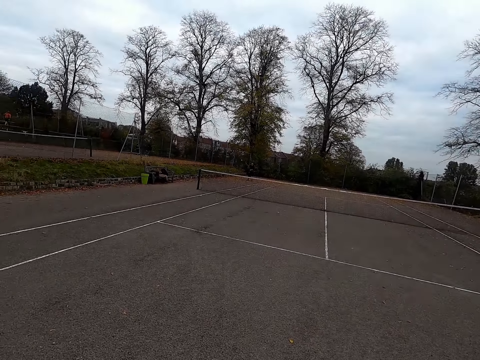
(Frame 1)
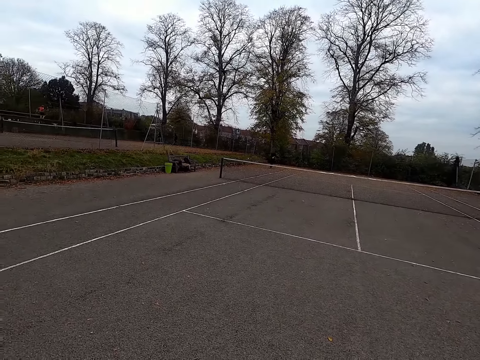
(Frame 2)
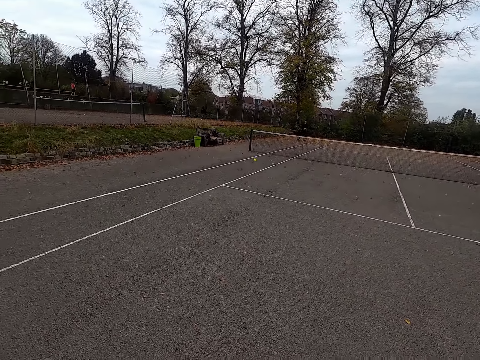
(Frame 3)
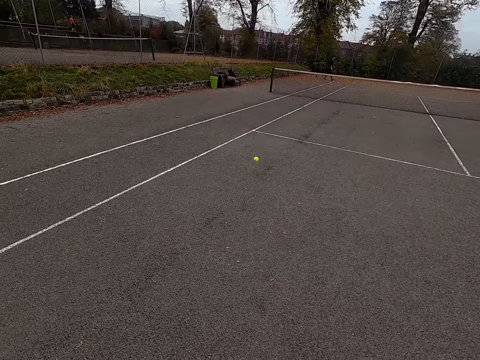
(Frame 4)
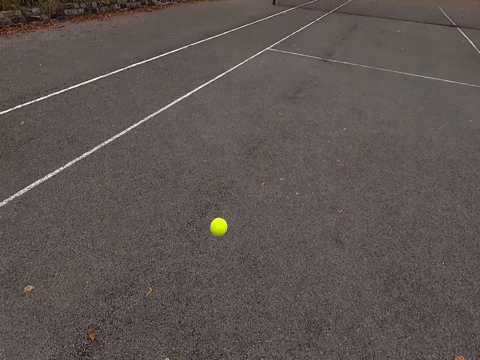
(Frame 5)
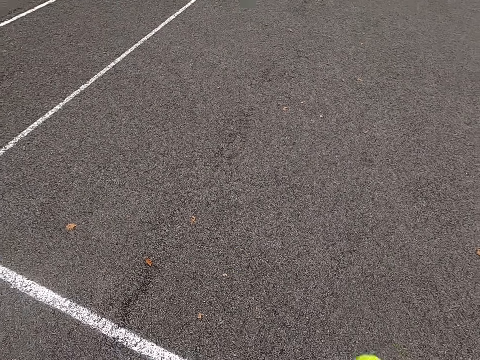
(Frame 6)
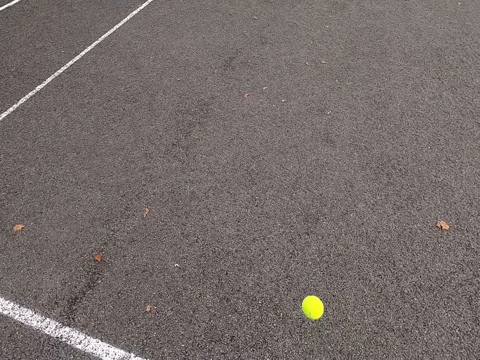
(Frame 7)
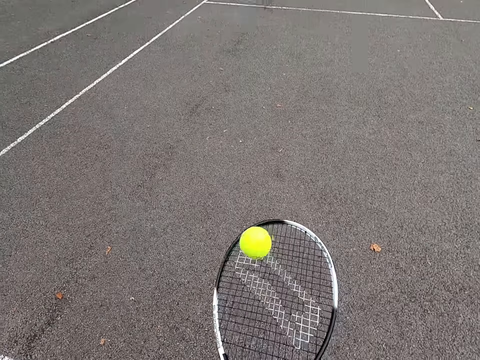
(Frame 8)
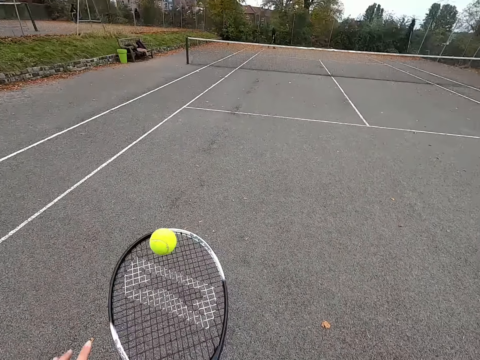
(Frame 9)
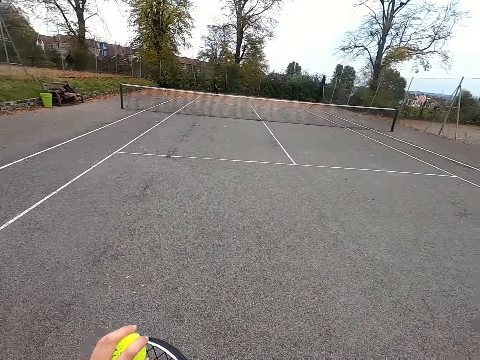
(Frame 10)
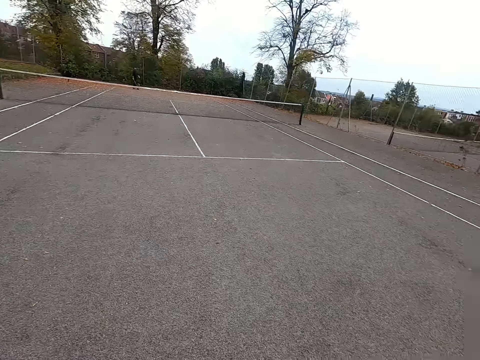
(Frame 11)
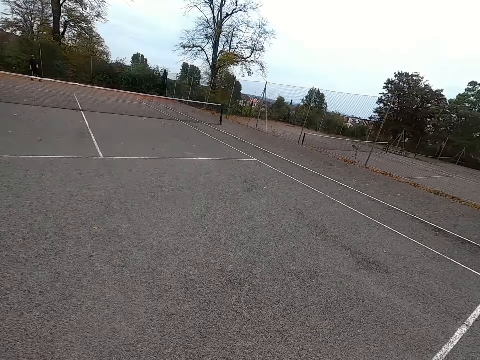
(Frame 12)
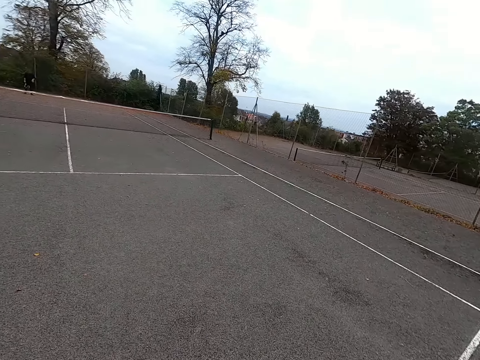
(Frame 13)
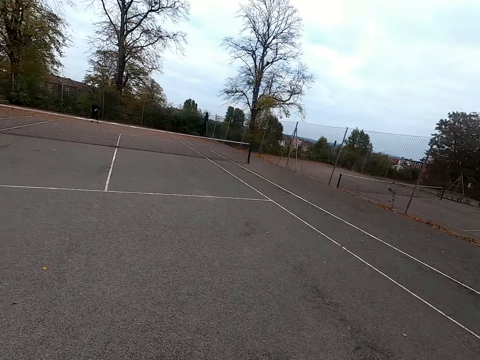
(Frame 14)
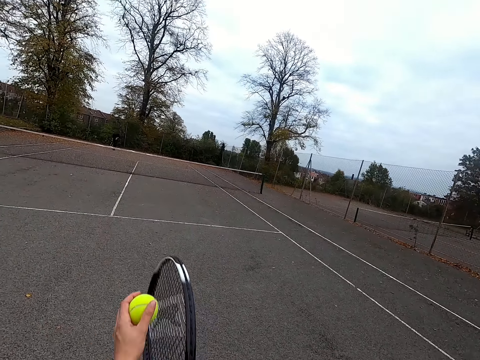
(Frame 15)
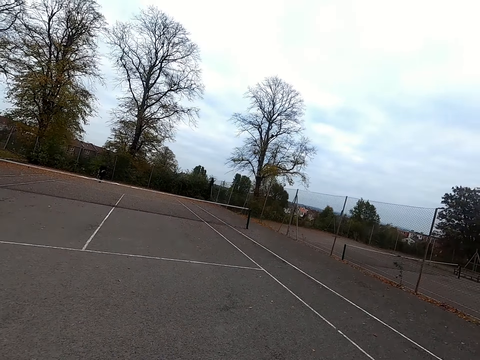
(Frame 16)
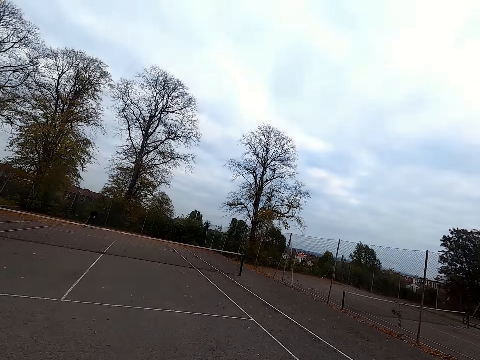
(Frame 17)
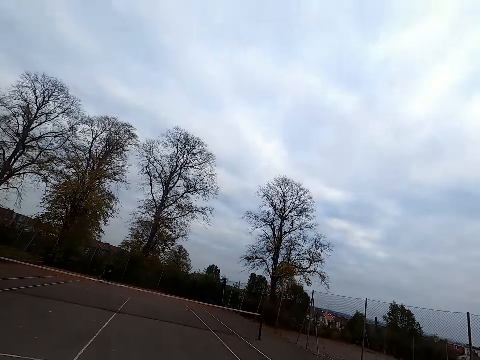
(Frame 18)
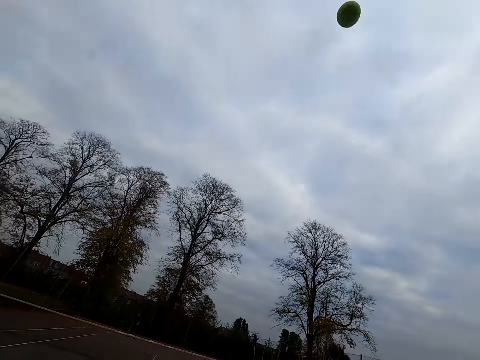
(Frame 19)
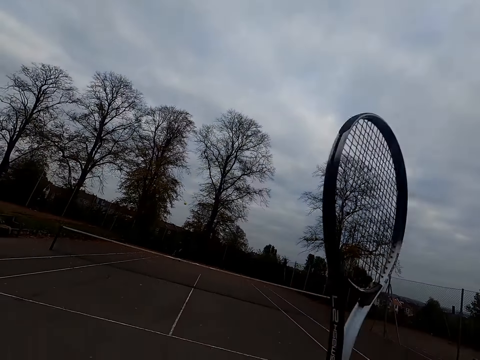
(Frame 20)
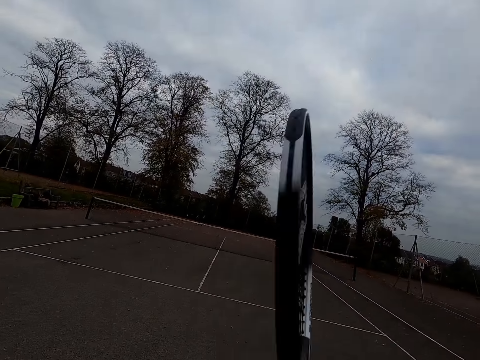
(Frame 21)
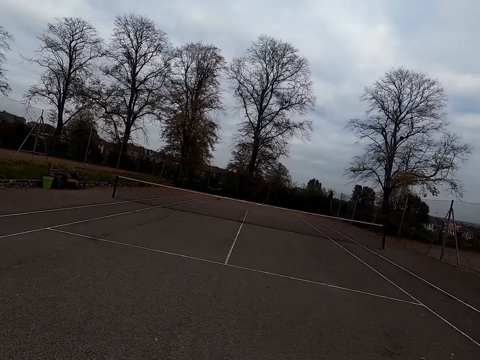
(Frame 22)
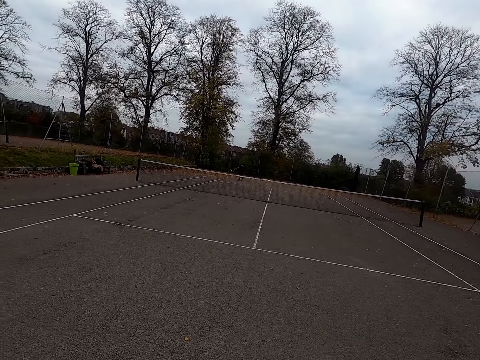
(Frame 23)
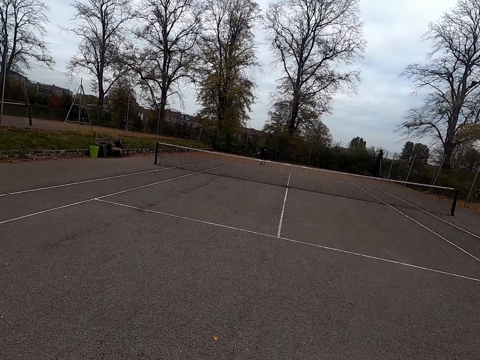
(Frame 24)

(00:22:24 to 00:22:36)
The camera wearer walks around. A man throws the ball with a tennis bat. The camera wearer picks up the playing ball with the racket. They throw the ball with the tennis bat. They swing the long tennis racket.

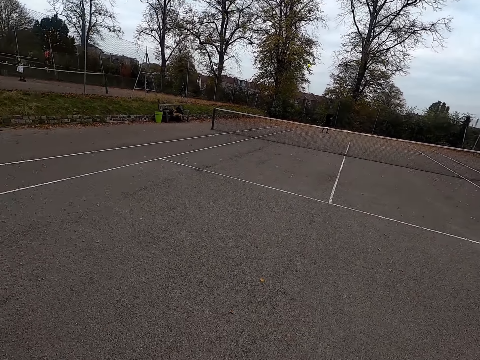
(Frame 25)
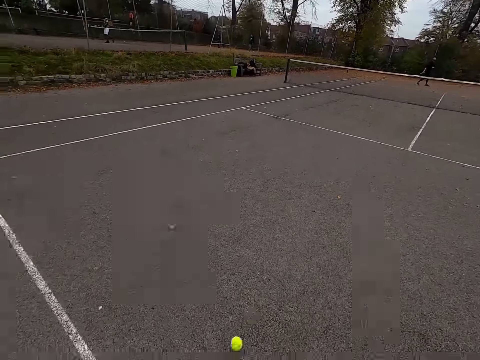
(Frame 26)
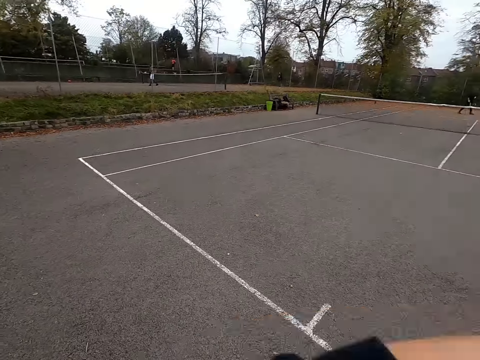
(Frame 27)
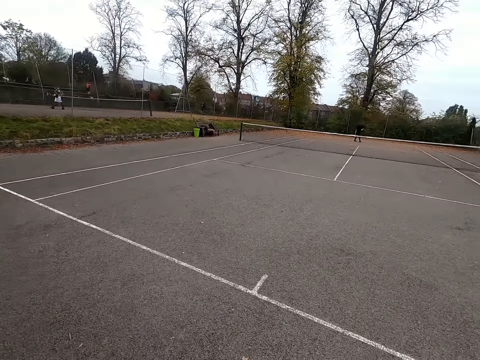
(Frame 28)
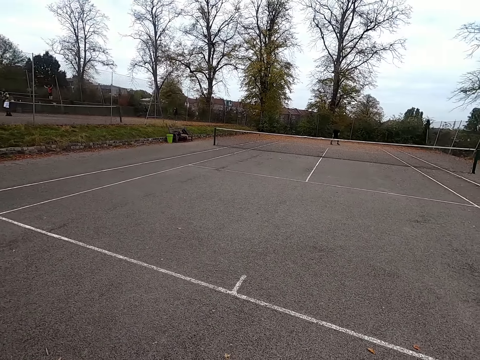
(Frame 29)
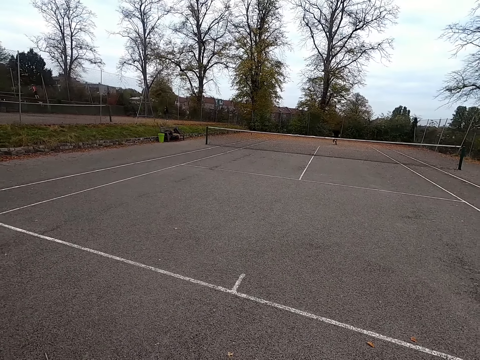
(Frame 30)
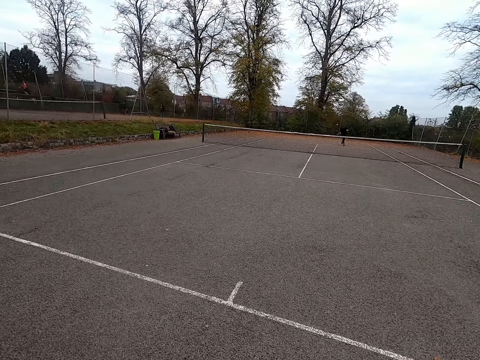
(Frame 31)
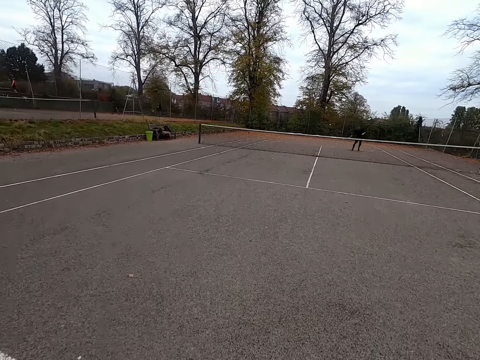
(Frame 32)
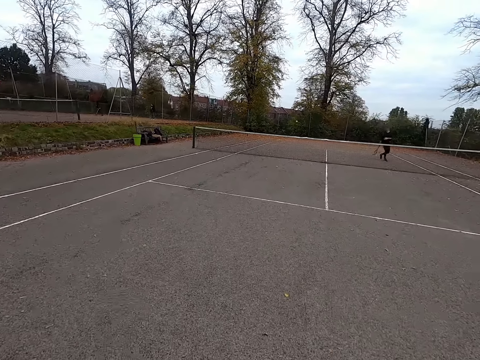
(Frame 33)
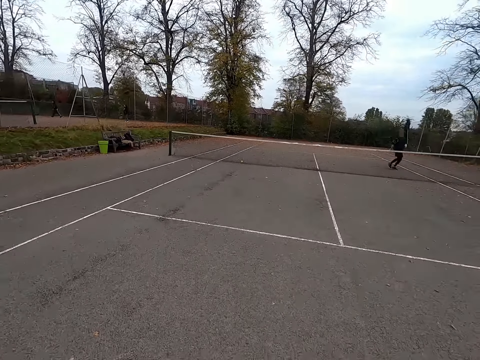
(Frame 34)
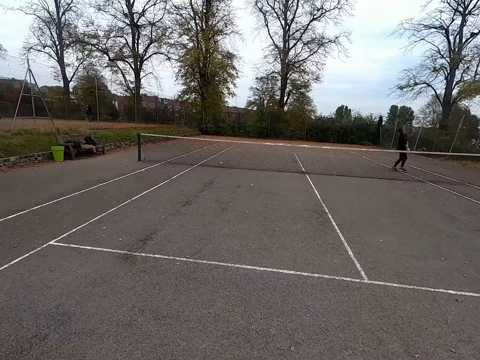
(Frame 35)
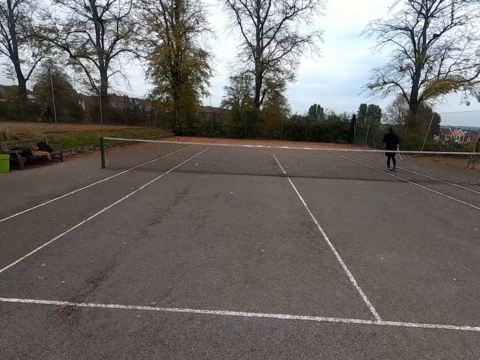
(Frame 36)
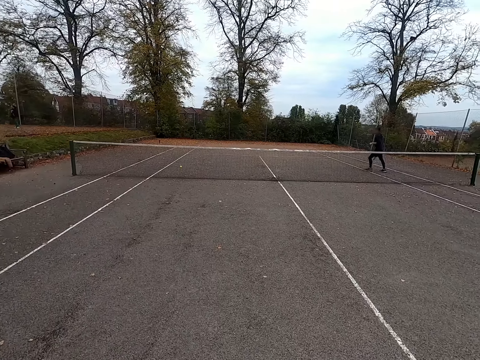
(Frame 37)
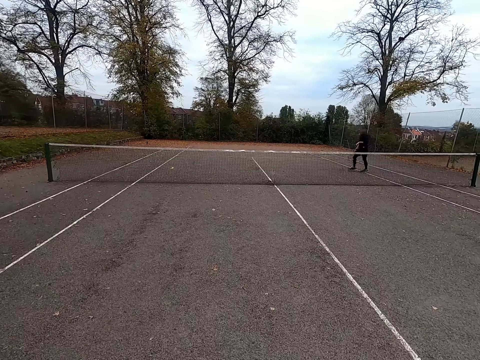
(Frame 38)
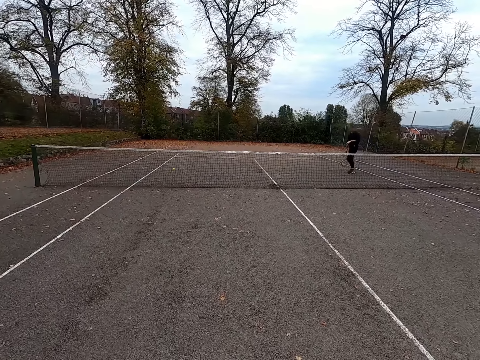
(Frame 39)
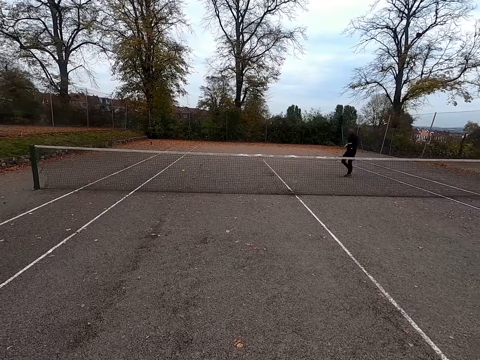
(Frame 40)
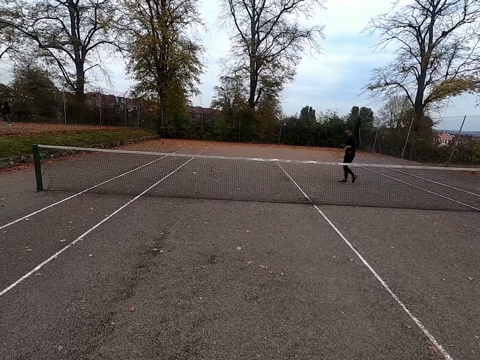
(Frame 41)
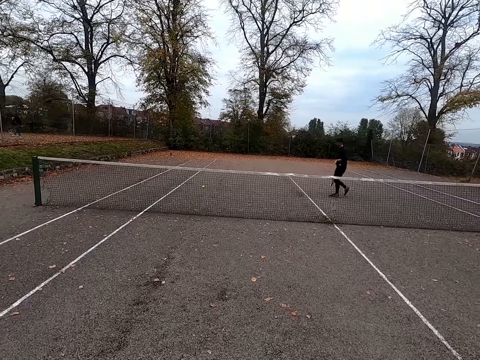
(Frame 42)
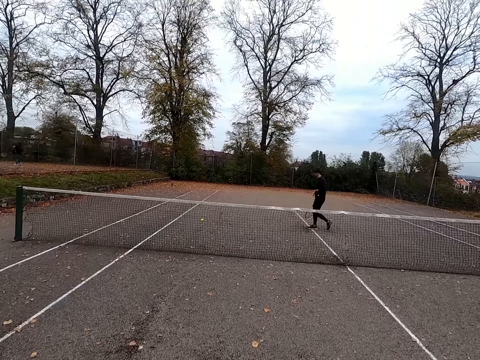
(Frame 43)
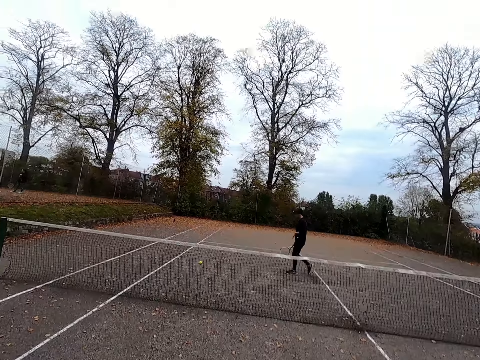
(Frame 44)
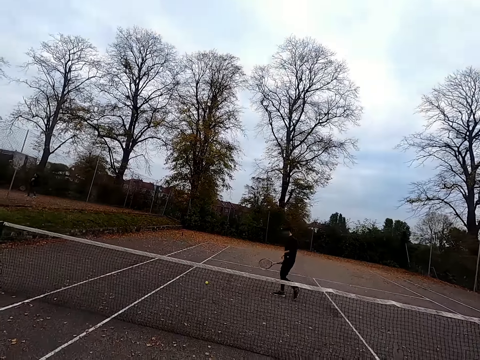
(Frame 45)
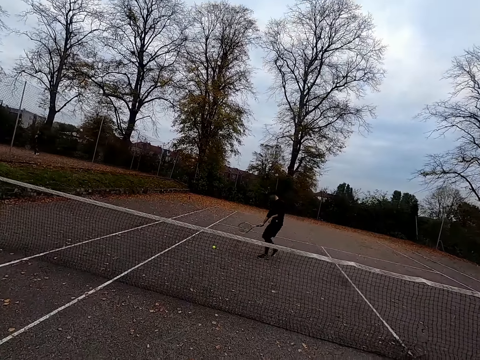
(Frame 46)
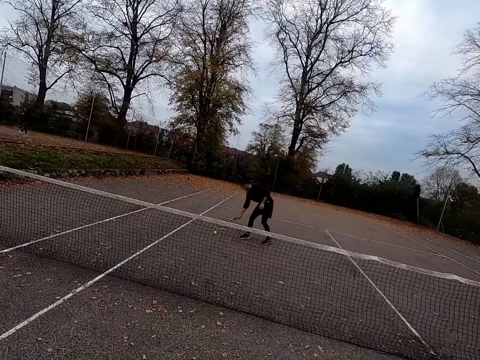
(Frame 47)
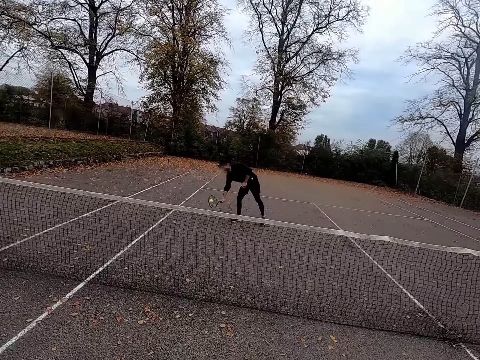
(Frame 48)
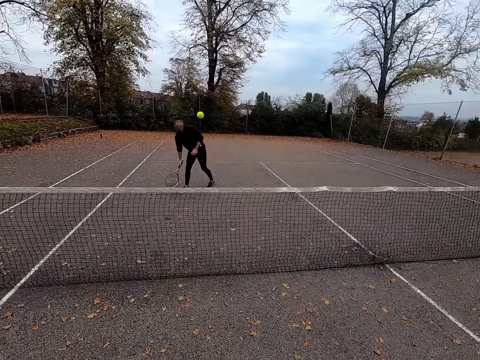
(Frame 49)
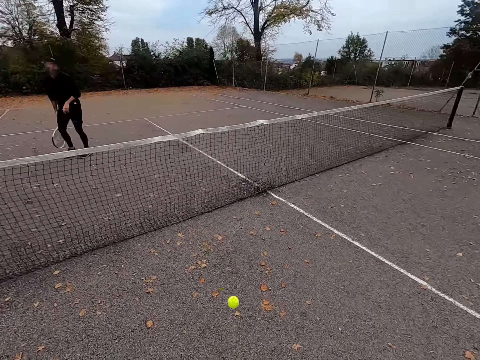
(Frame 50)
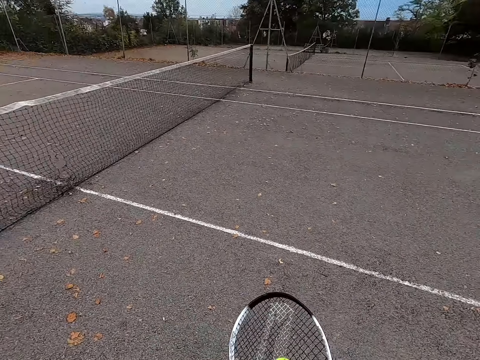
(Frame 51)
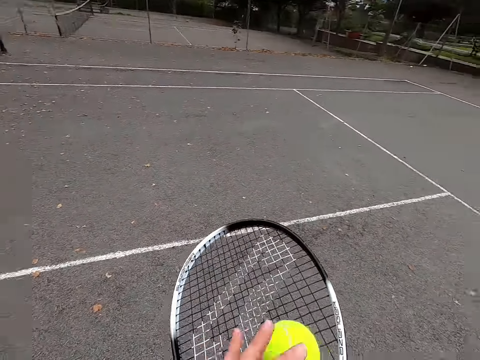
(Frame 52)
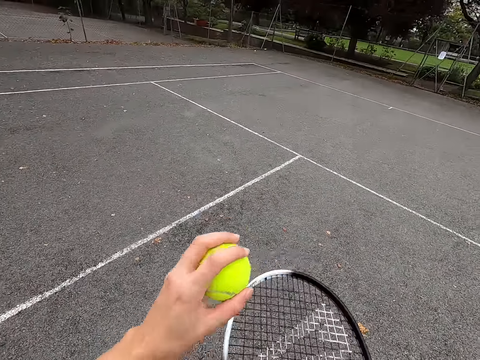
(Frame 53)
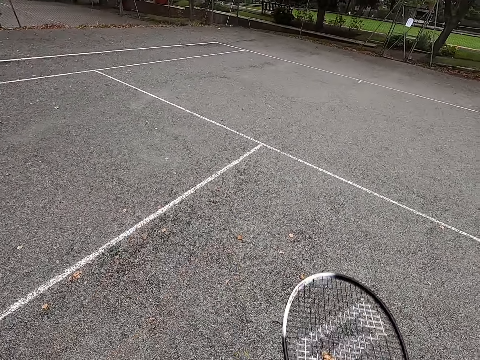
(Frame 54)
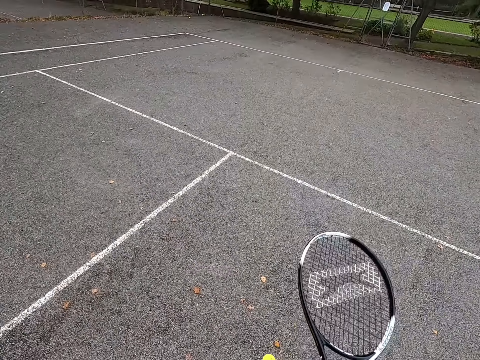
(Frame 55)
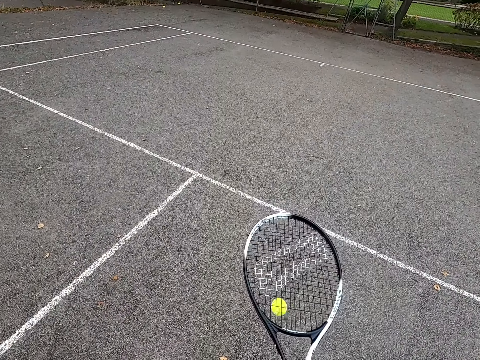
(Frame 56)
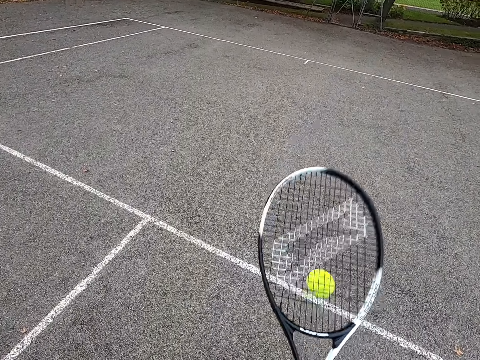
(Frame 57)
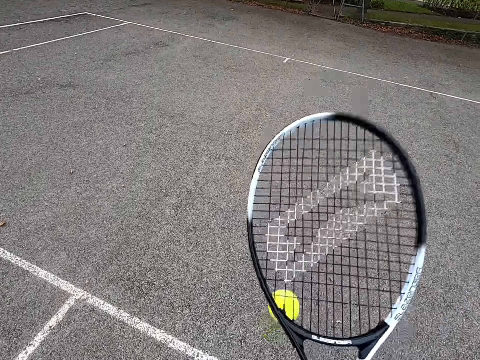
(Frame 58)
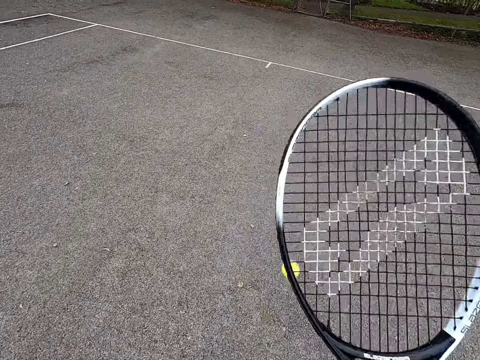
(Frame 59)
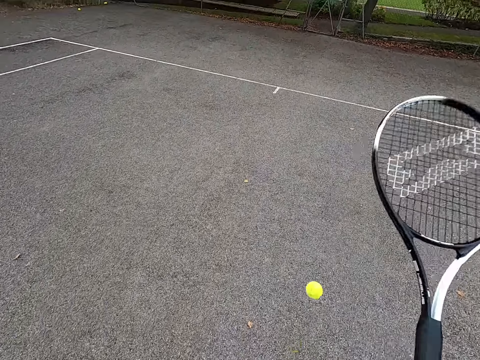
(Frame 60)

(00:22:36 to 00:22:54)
A man throws the ball with a tennis bat. The camera wearer swings the long tennis racket. They throw the ball with the tennis bat. The man throws the ball with the tennis bat. The camera wearer walks around the tennis court. Another man walks around the tennis court. A person is running forward and then walks backwards. The camera wearer walks around the tennis court. The other man bends and hits the ball with a tennis racket. The camera wearer hits the ball with a racket. The person bounces the tennis ball with the racket. The camera wearer puts the ball on the racket, pulls the ball off the racket, and throws the ball on the court. They hit the ball with the racket. They bounce the ball with the racket.
